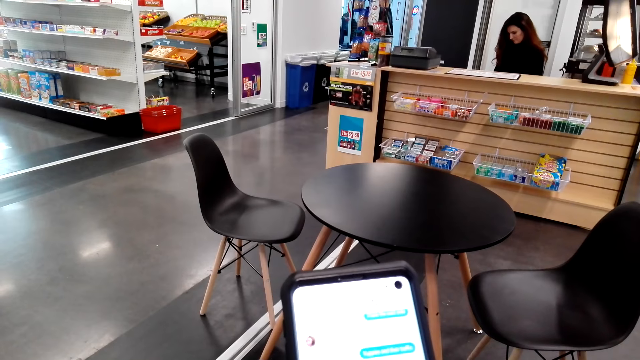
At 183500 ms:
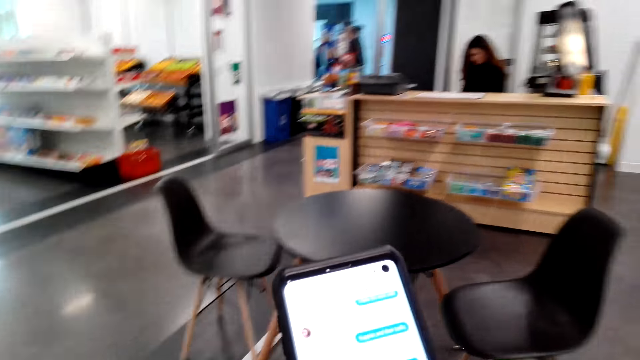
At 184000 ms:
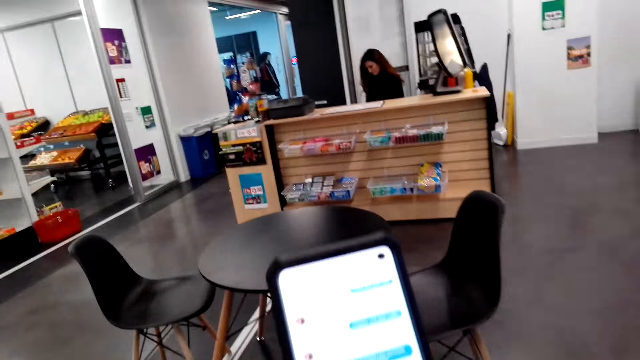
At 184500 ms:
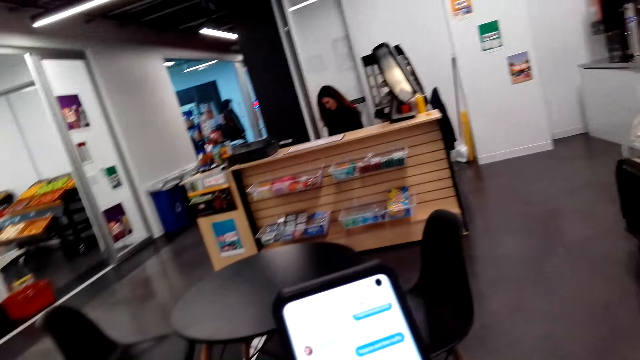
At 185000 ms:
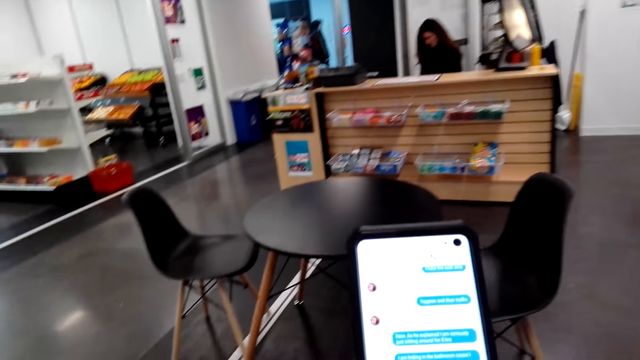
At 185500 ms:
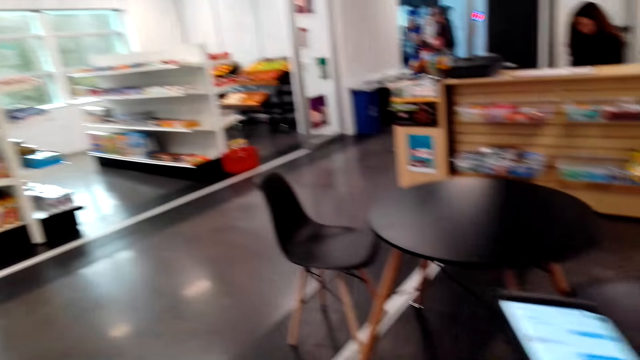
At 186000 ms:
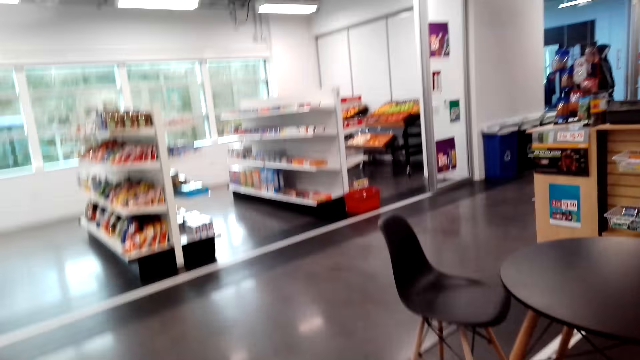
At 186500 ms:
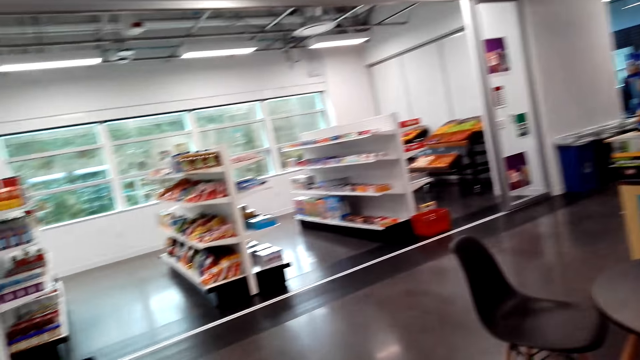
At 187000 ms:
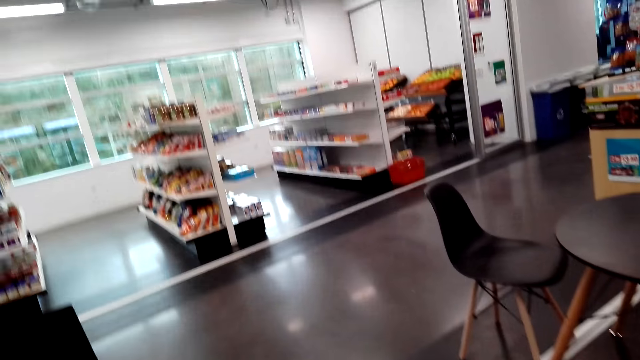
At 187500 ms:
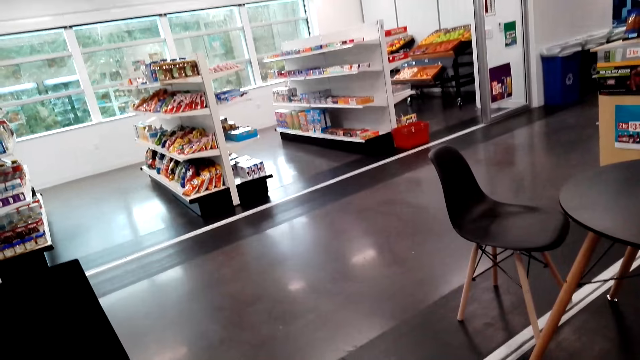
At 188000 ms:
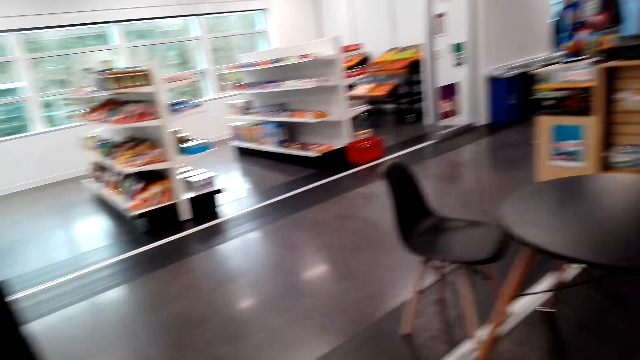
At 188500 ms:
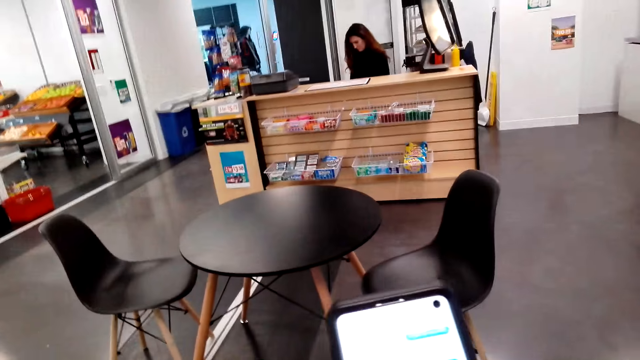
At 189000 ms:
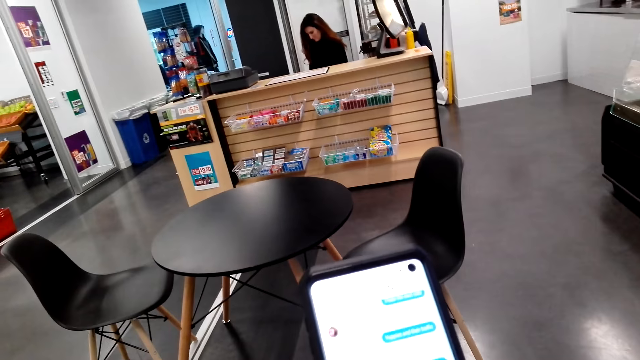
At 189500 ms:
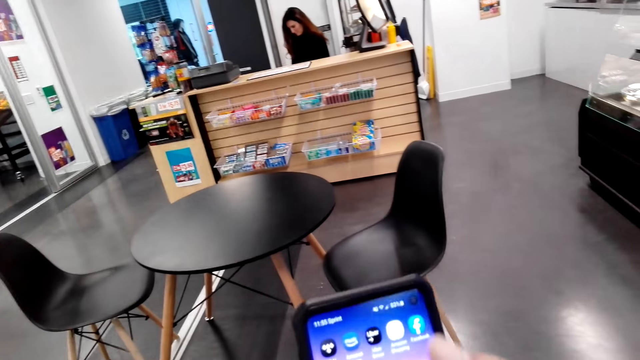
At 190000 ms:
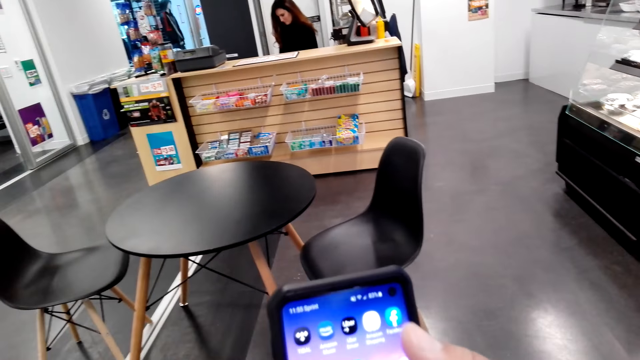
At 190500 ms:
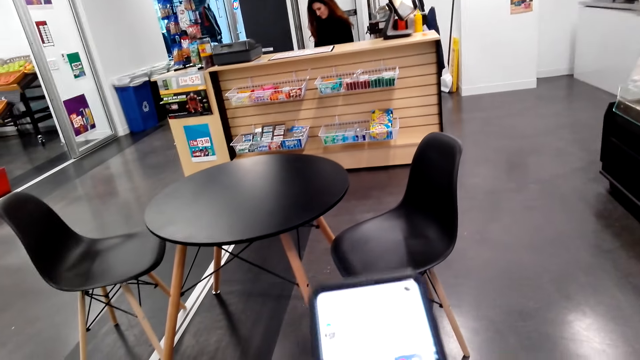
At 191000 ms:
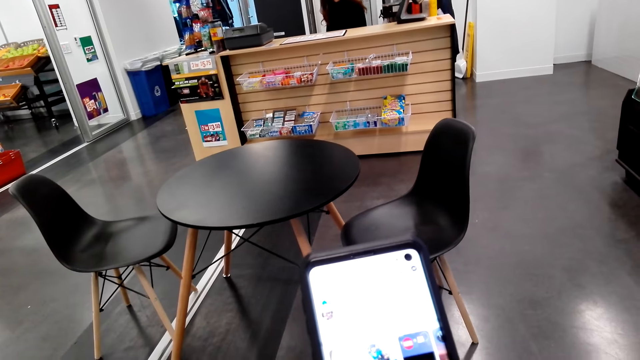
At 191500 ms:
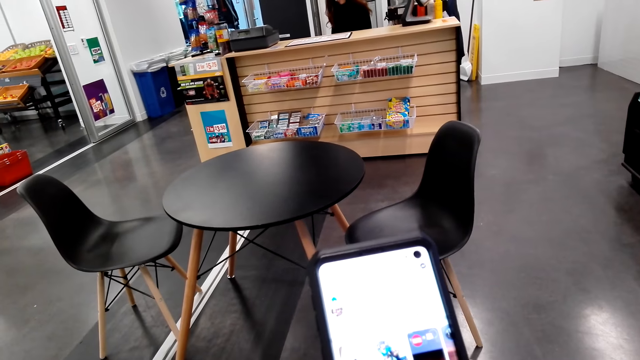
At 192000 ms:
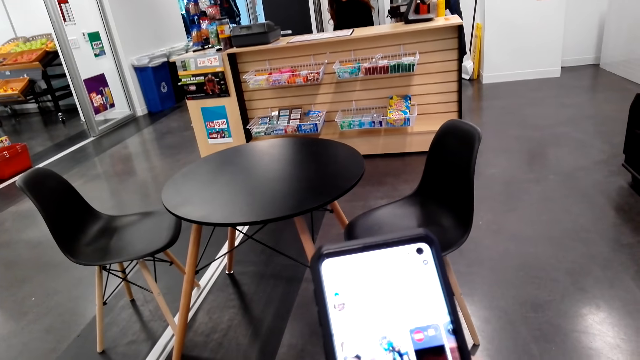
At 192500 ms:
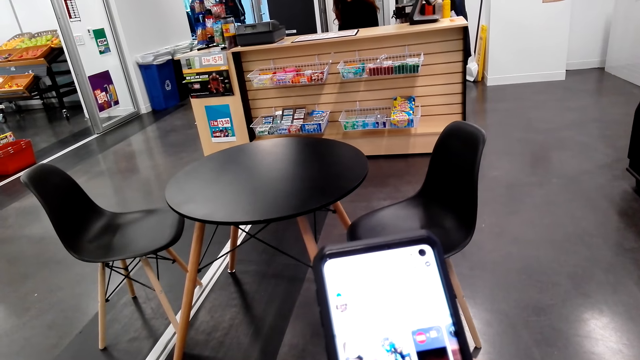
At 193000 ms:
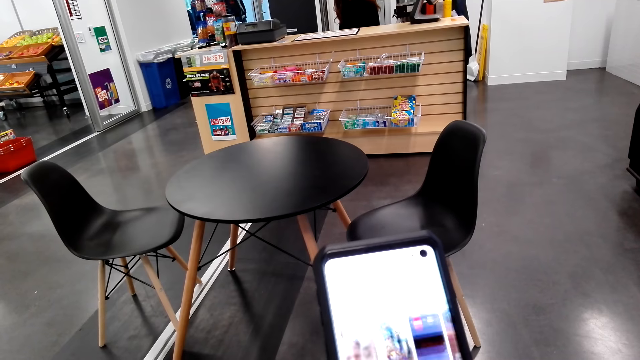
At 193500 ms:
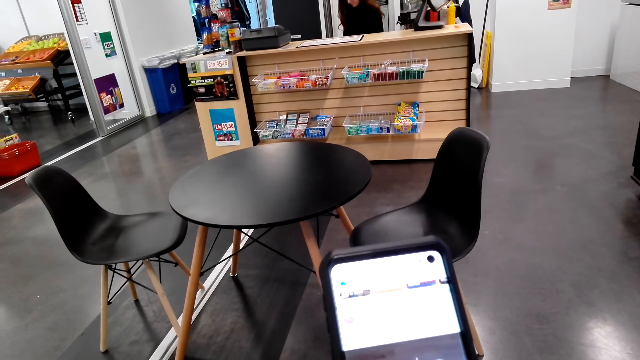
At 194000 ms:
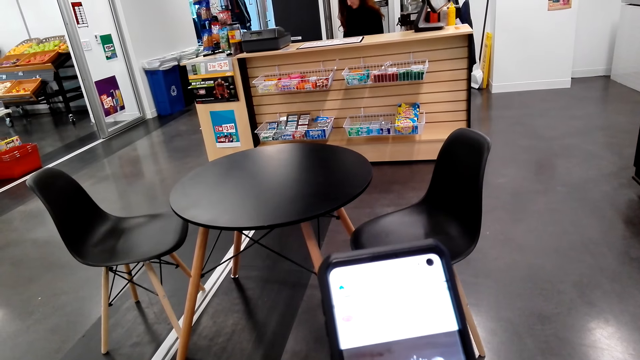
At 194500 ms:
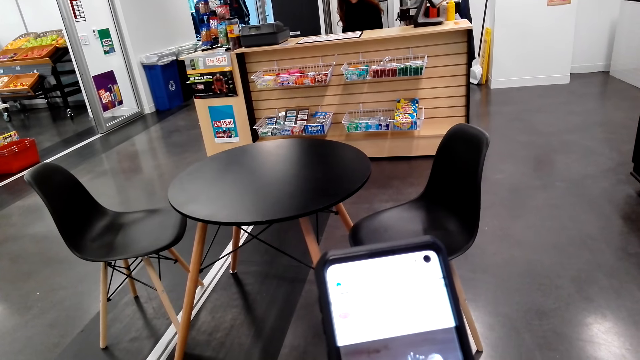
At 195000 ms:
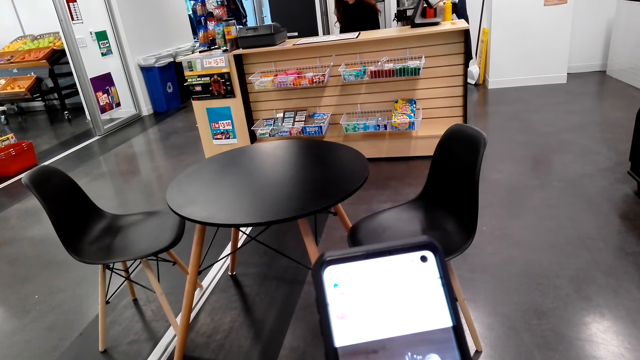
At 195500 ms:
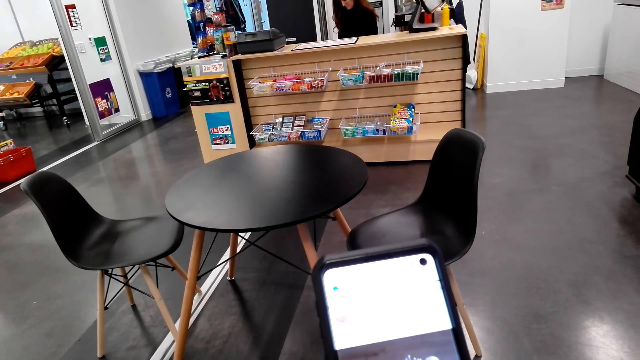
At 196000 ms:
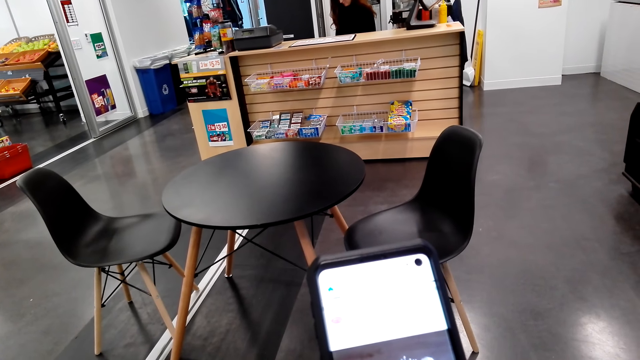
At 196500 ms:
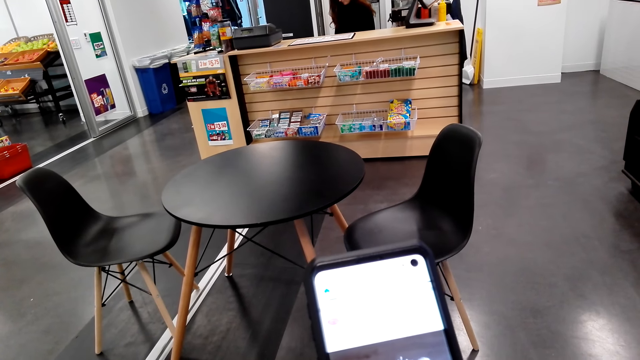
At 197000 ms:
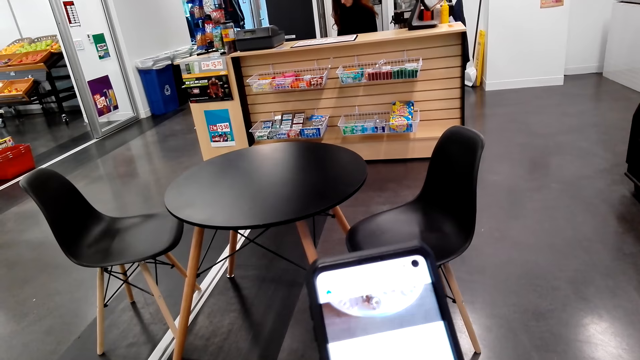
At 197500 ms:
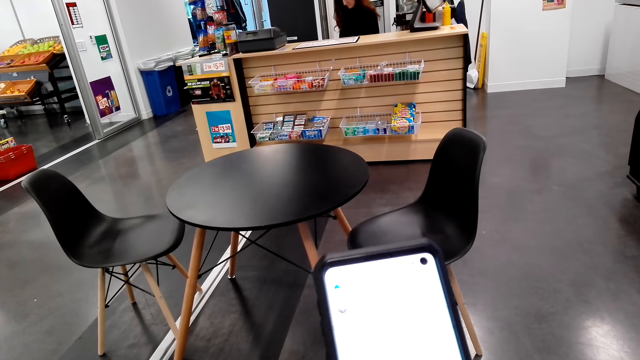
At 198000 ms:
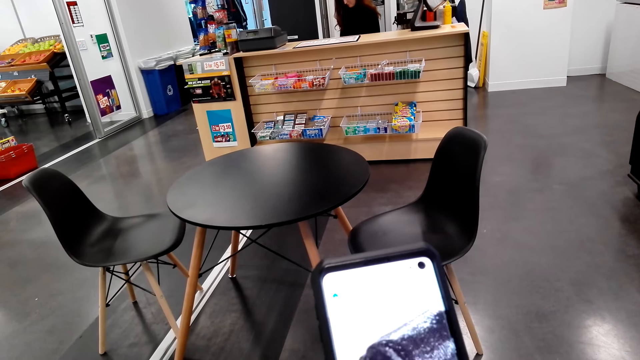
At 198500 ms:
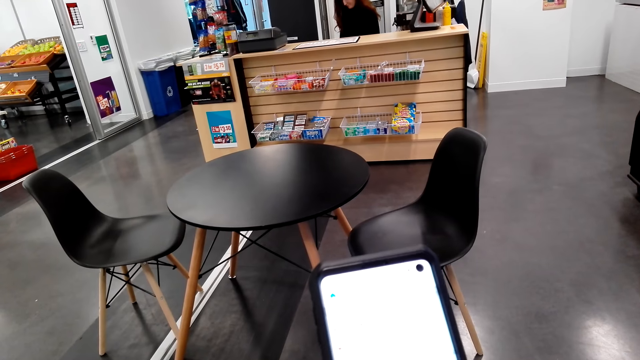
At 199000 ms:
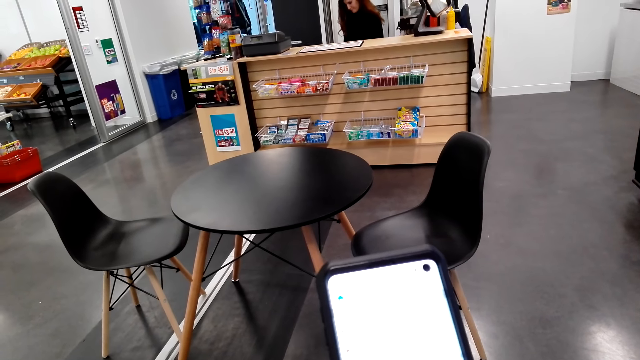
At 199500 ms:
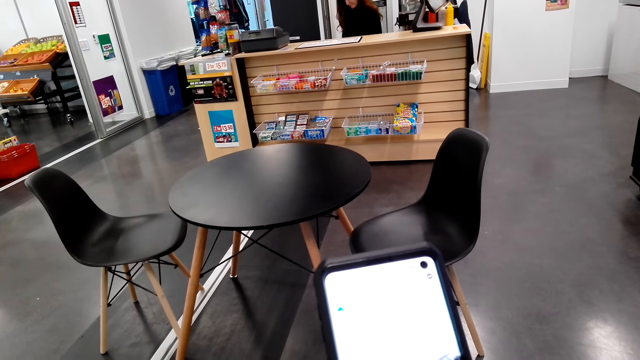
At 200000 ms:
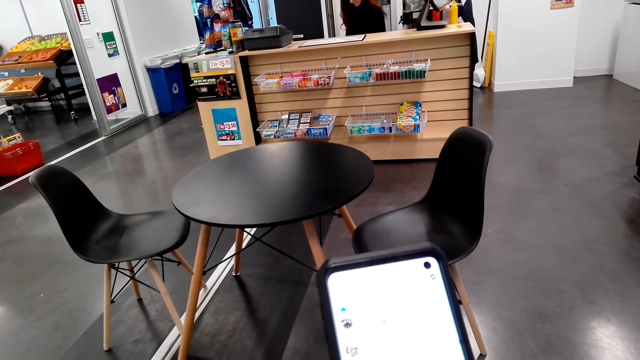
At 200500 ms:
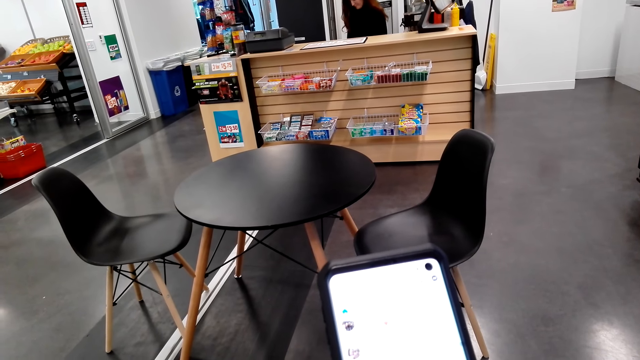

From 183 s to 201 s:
The camera wearer walks around. They look around. They look at the phone. They scroll the phone. They scroll the phone.

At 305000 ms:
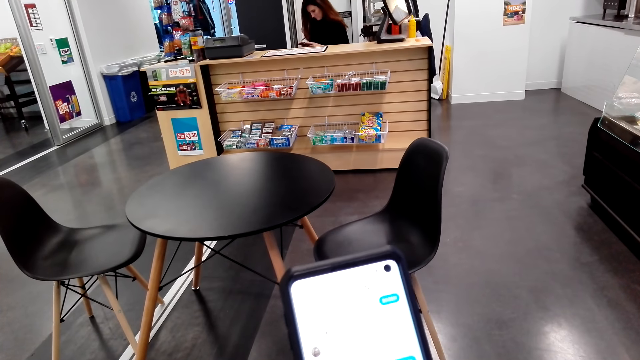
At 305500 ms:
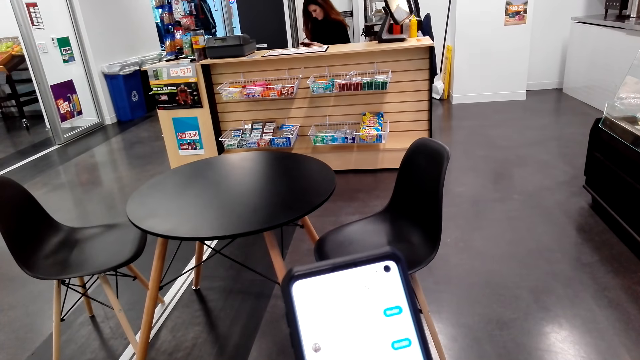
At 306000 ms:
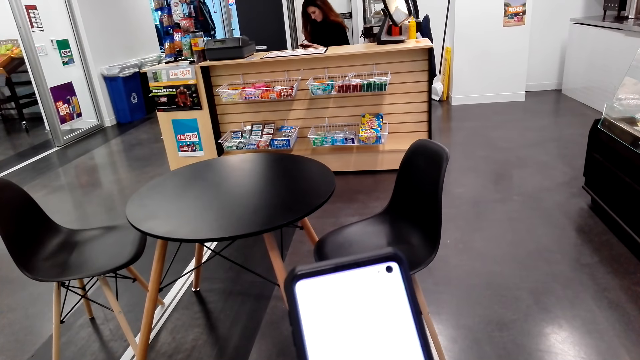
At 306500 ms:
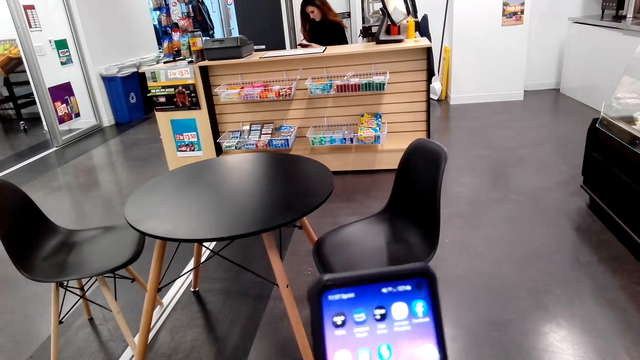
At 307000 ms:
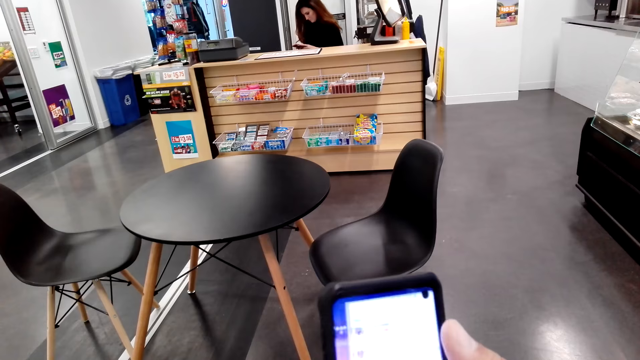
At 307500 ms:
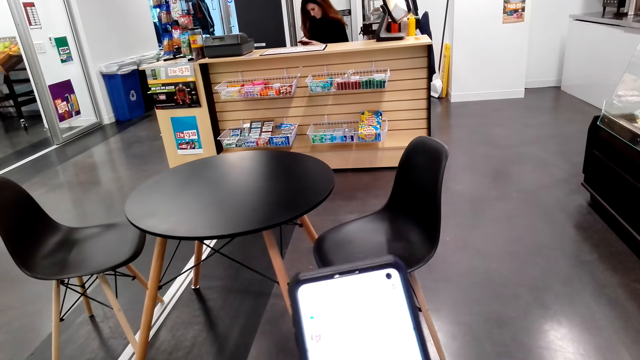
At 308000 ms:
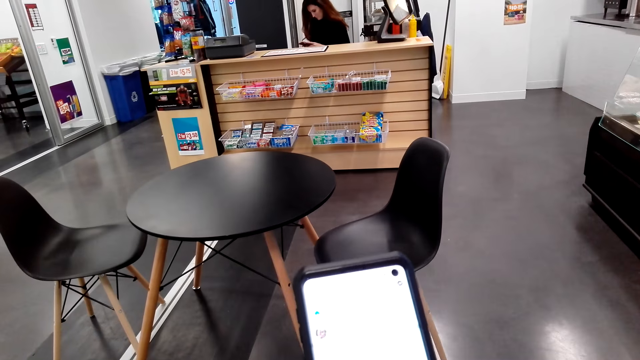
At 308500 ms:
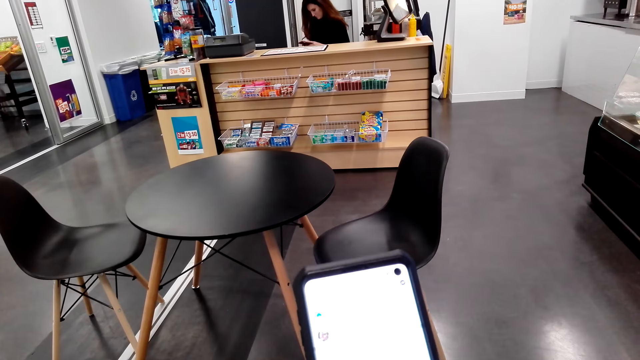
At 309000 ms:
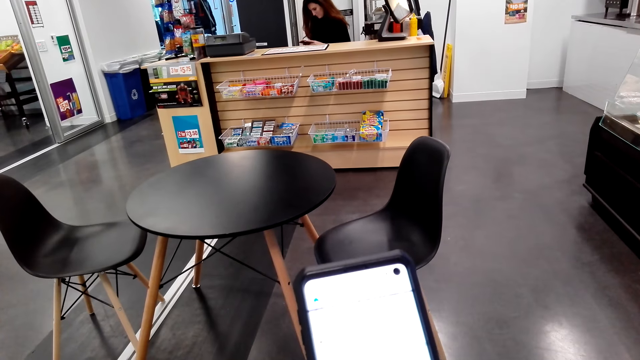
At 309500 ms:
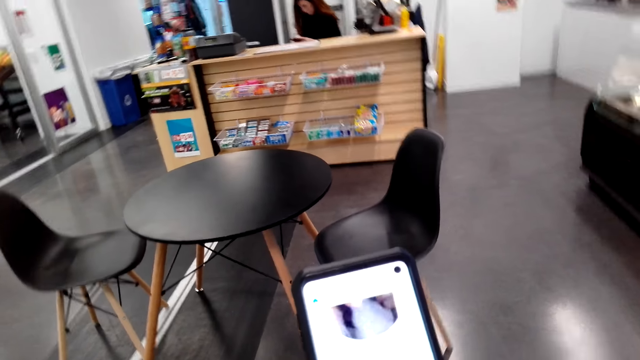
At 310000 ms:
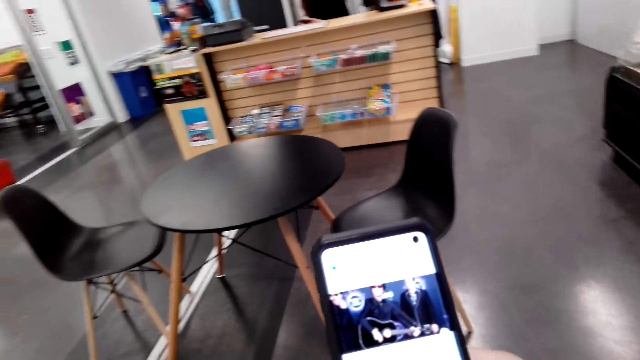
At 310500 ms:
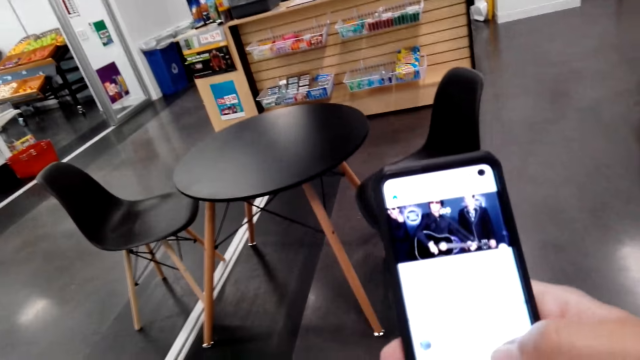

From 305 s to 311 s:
The camera wearer taps on the phone's screen. They look at the phone's screen. They move around.
